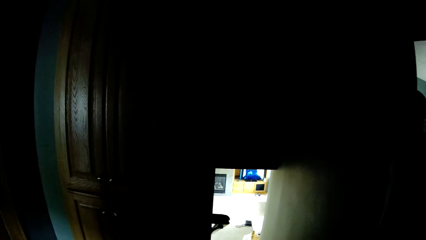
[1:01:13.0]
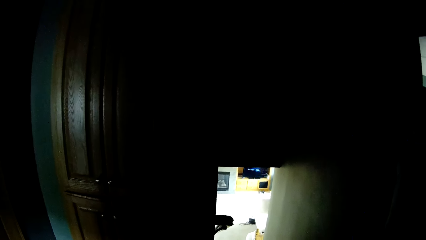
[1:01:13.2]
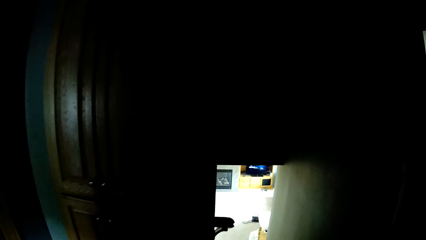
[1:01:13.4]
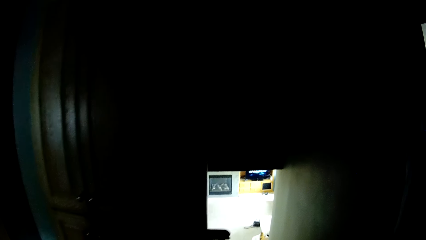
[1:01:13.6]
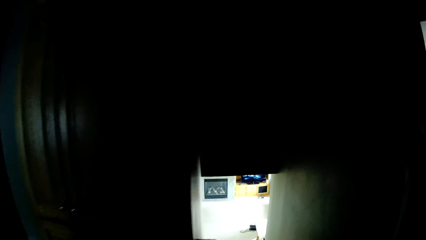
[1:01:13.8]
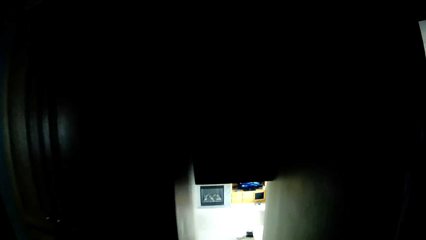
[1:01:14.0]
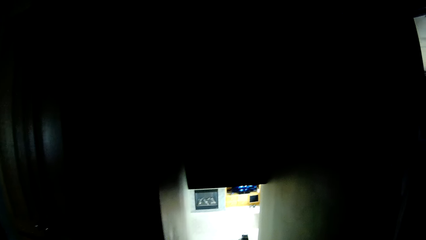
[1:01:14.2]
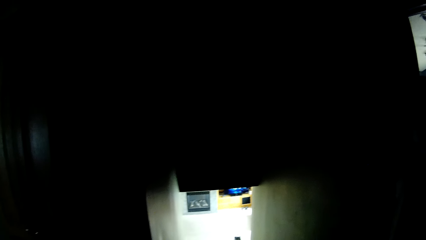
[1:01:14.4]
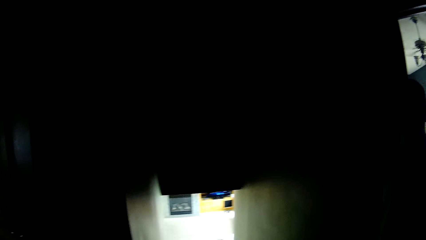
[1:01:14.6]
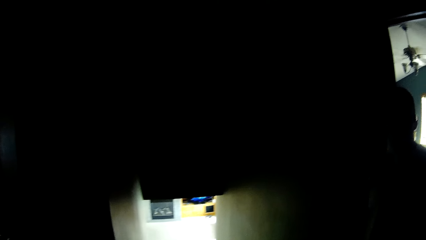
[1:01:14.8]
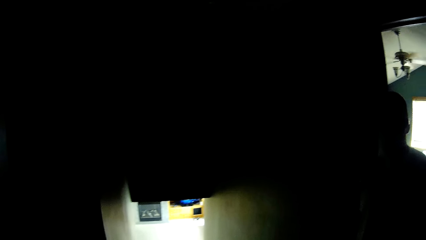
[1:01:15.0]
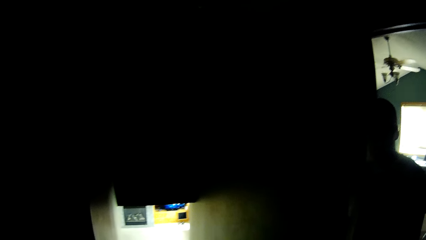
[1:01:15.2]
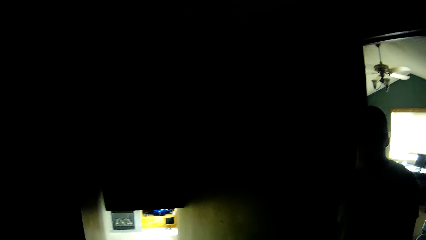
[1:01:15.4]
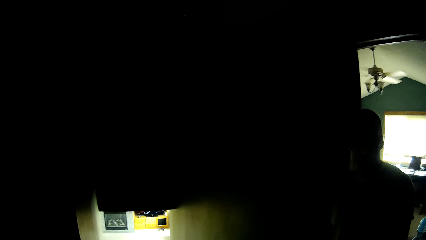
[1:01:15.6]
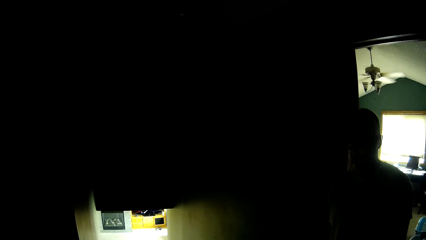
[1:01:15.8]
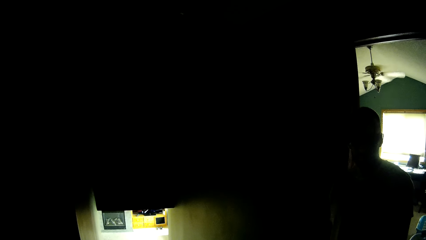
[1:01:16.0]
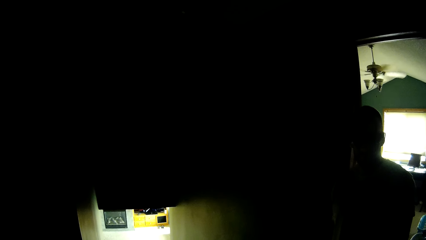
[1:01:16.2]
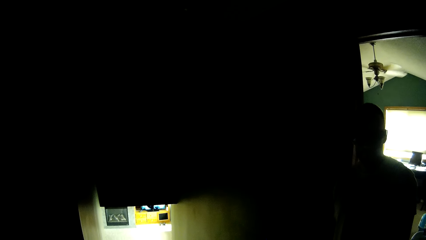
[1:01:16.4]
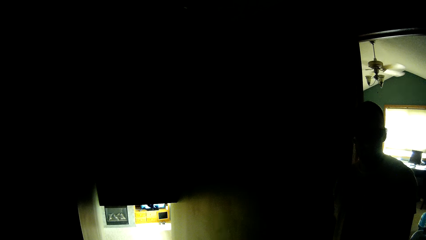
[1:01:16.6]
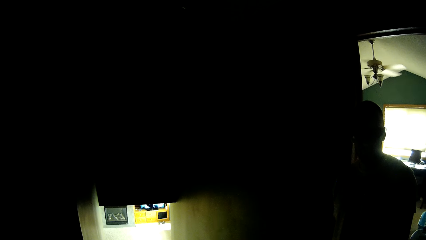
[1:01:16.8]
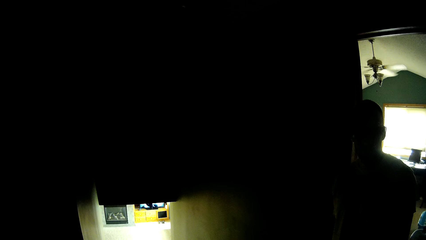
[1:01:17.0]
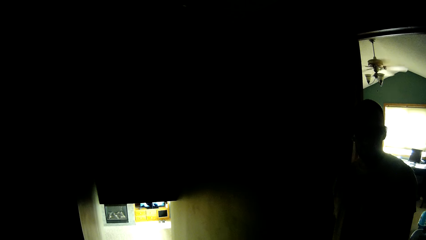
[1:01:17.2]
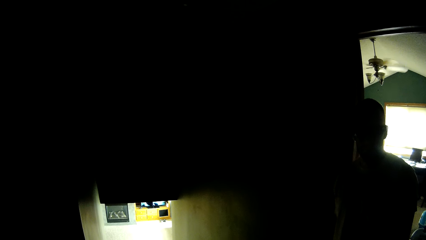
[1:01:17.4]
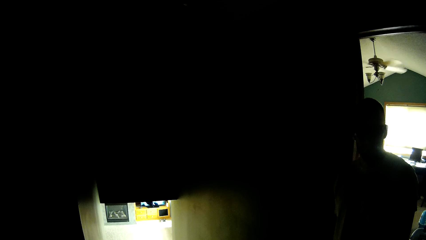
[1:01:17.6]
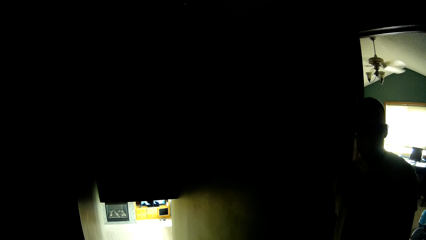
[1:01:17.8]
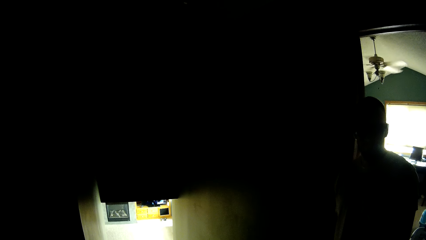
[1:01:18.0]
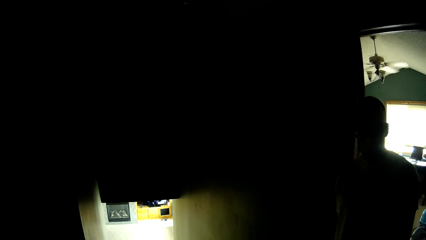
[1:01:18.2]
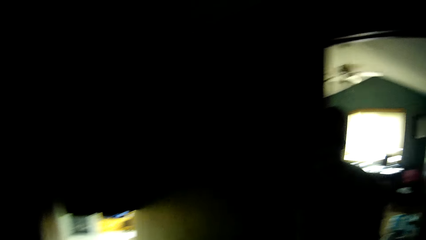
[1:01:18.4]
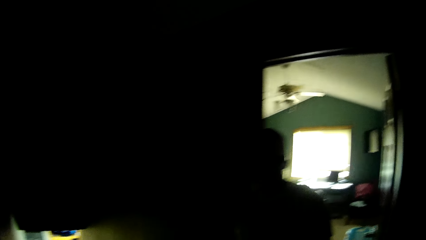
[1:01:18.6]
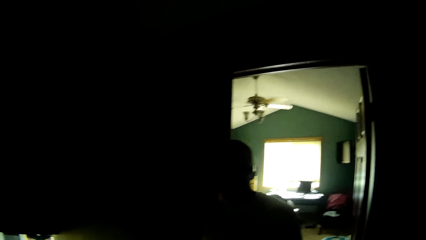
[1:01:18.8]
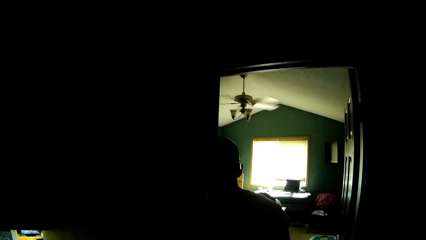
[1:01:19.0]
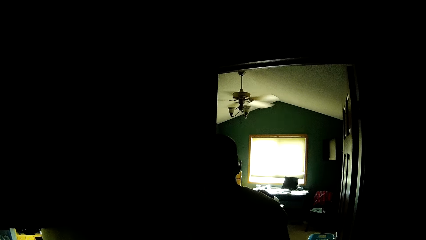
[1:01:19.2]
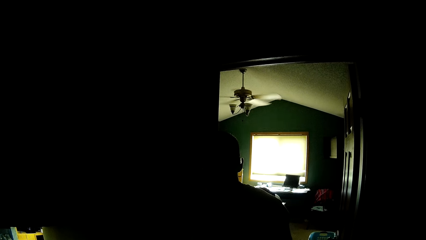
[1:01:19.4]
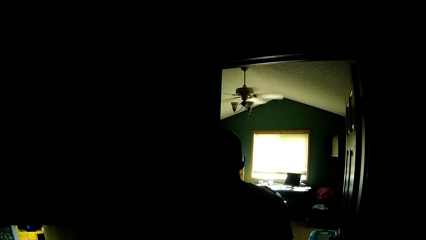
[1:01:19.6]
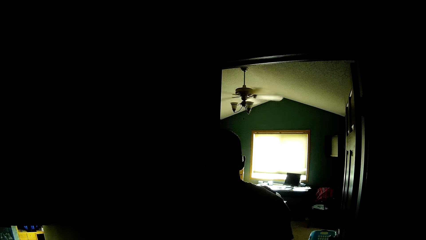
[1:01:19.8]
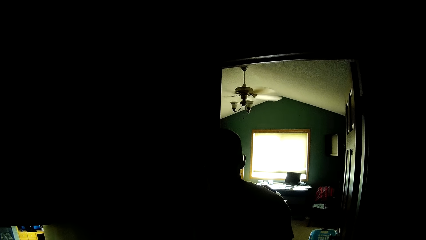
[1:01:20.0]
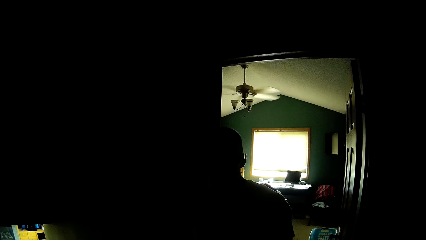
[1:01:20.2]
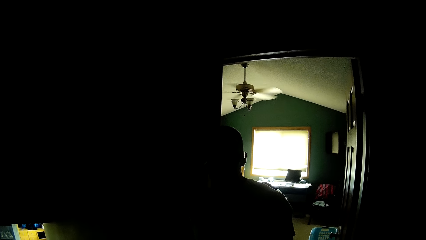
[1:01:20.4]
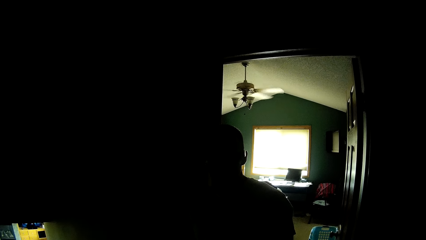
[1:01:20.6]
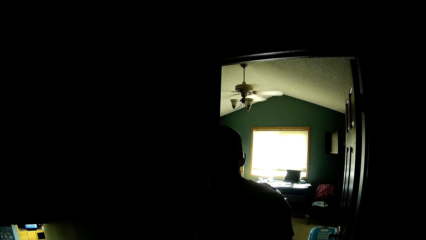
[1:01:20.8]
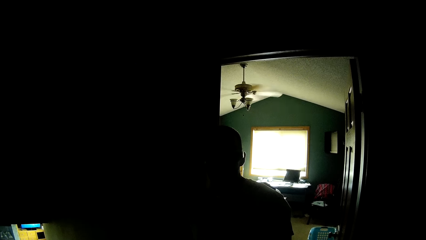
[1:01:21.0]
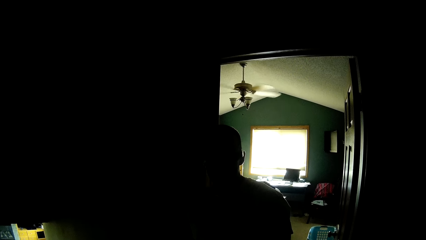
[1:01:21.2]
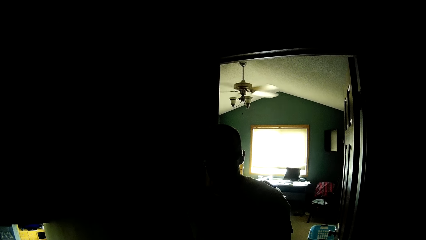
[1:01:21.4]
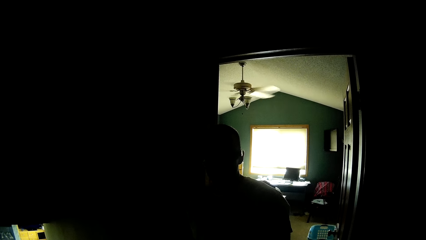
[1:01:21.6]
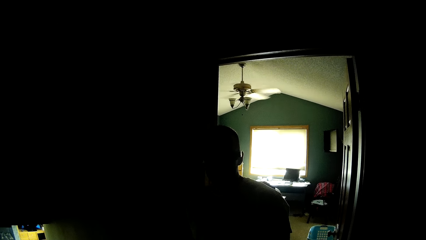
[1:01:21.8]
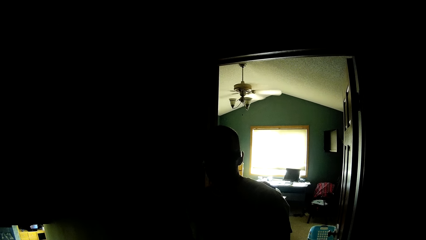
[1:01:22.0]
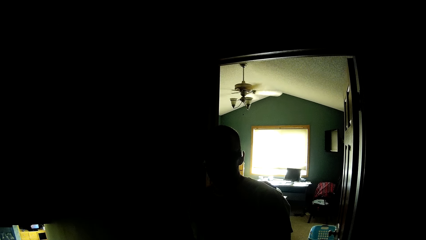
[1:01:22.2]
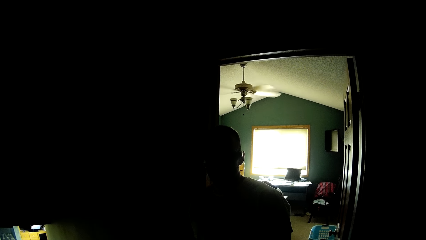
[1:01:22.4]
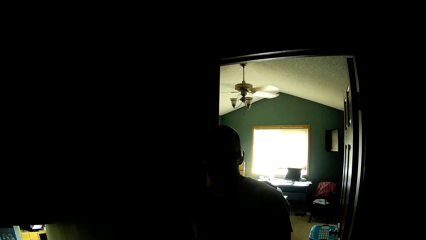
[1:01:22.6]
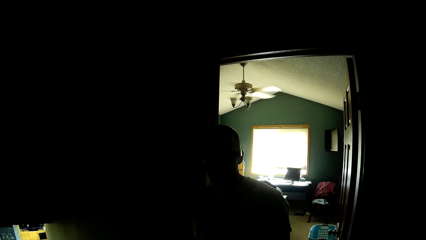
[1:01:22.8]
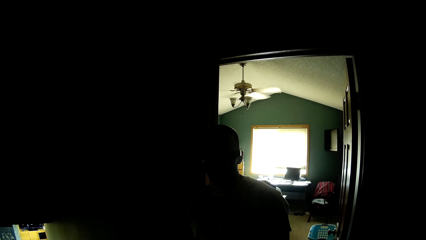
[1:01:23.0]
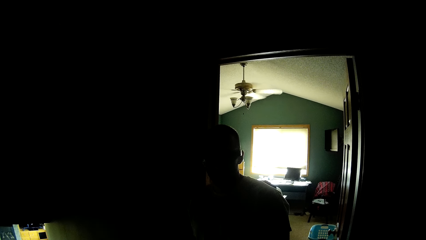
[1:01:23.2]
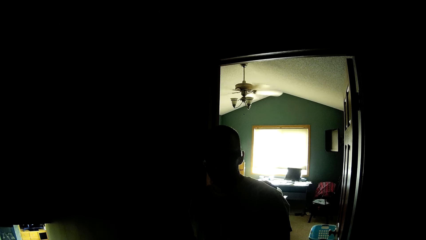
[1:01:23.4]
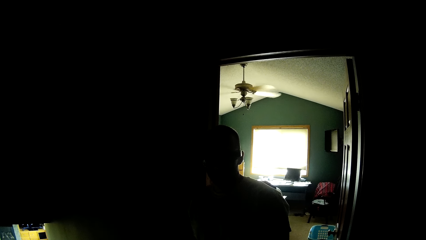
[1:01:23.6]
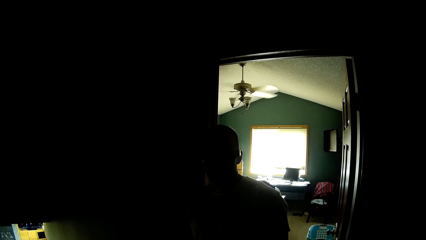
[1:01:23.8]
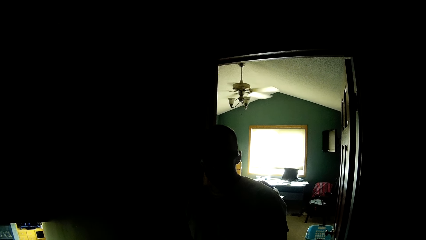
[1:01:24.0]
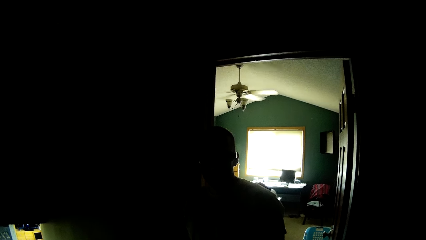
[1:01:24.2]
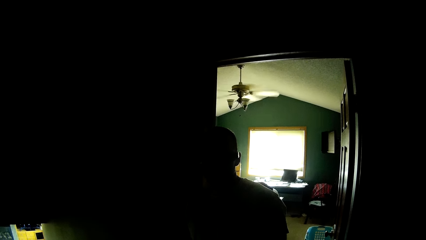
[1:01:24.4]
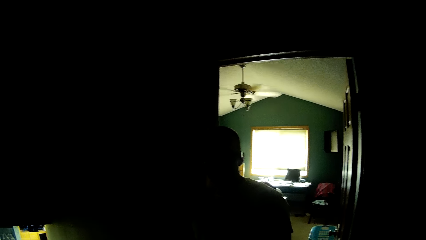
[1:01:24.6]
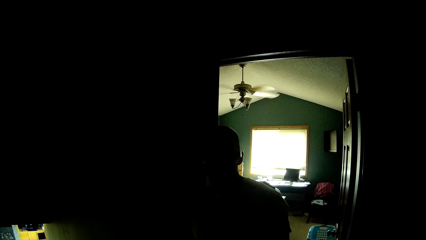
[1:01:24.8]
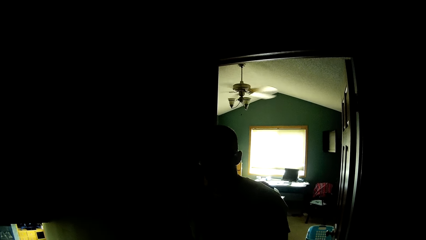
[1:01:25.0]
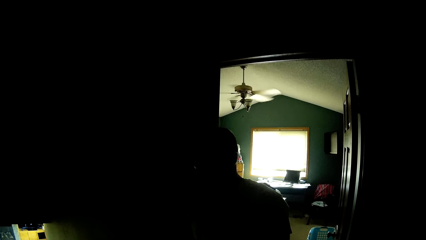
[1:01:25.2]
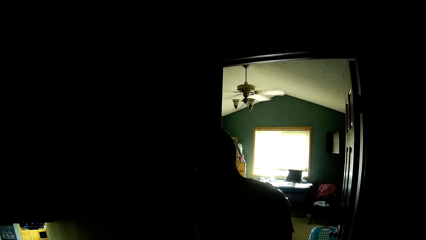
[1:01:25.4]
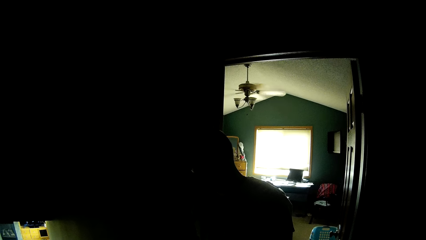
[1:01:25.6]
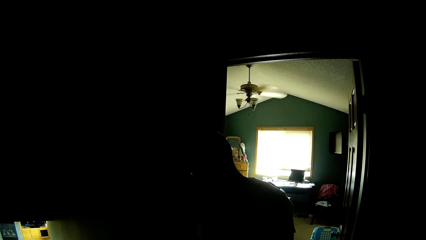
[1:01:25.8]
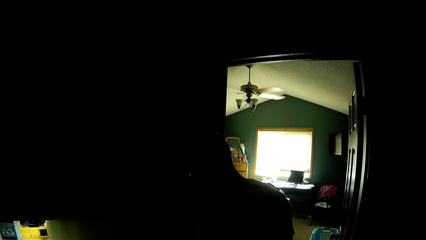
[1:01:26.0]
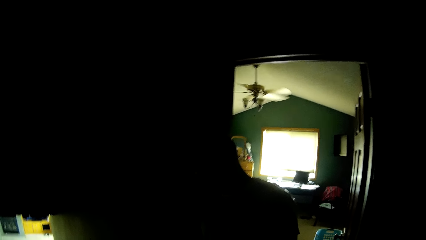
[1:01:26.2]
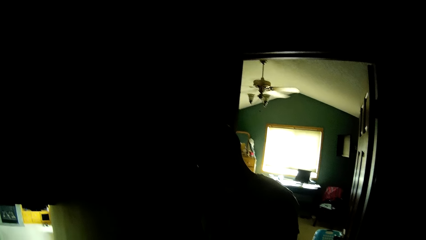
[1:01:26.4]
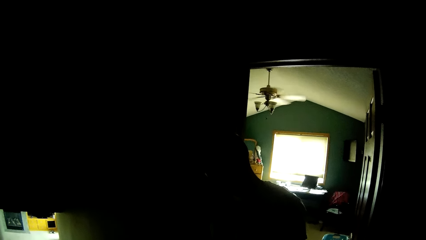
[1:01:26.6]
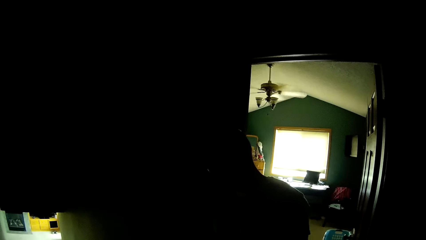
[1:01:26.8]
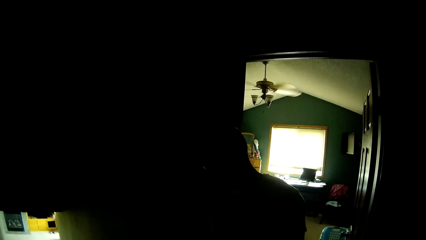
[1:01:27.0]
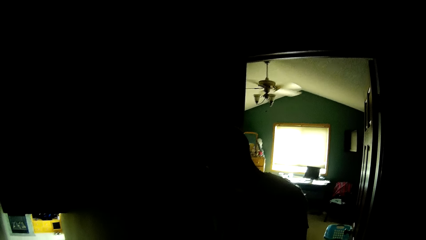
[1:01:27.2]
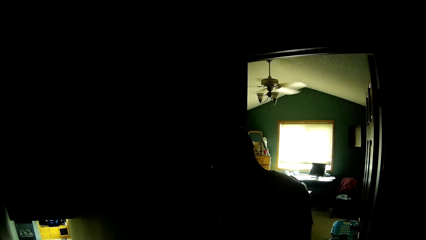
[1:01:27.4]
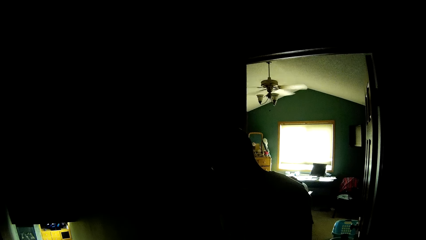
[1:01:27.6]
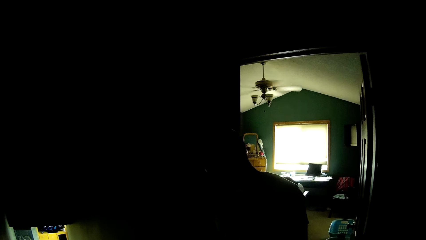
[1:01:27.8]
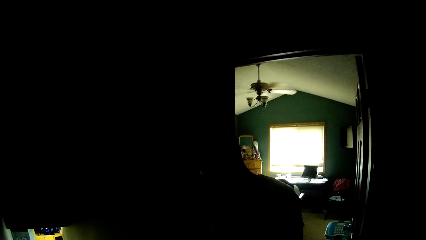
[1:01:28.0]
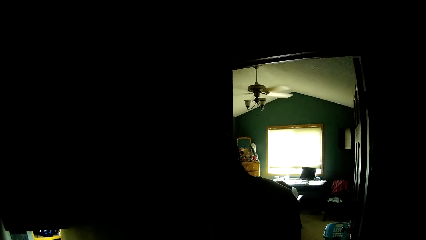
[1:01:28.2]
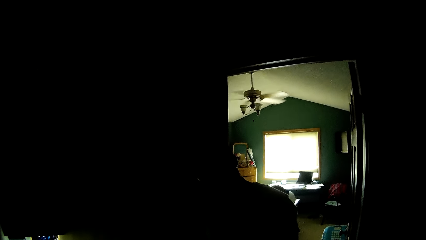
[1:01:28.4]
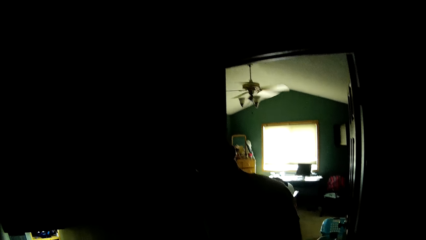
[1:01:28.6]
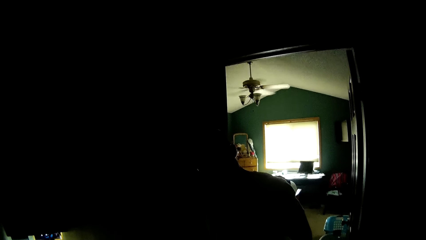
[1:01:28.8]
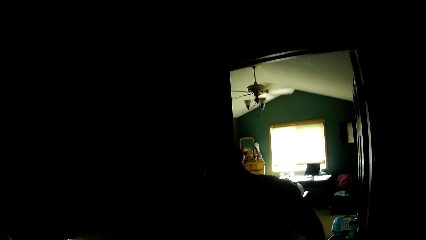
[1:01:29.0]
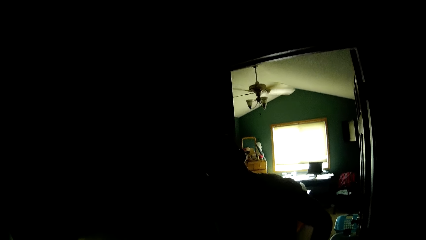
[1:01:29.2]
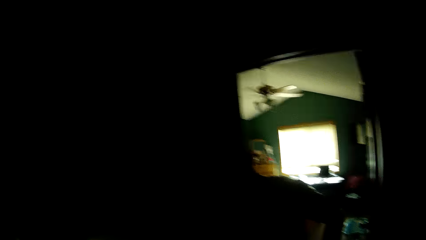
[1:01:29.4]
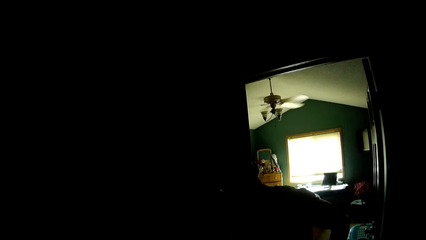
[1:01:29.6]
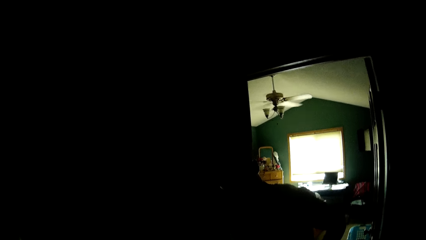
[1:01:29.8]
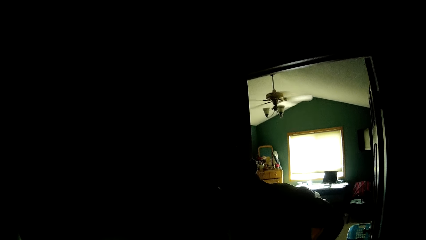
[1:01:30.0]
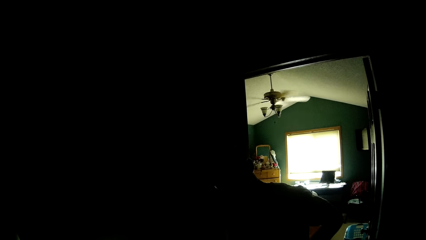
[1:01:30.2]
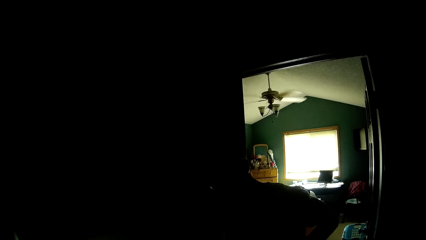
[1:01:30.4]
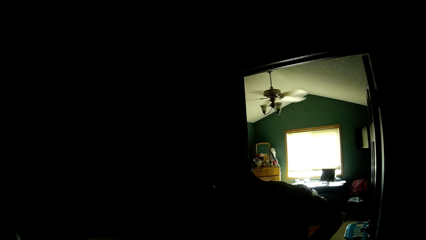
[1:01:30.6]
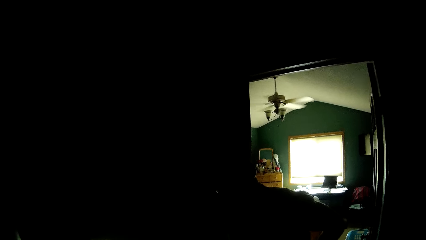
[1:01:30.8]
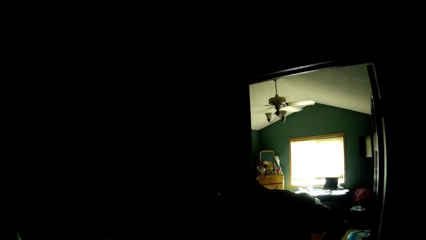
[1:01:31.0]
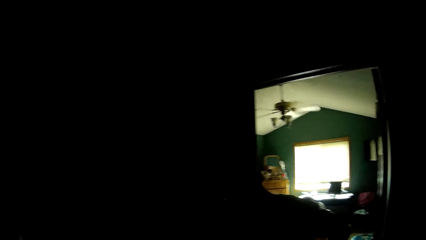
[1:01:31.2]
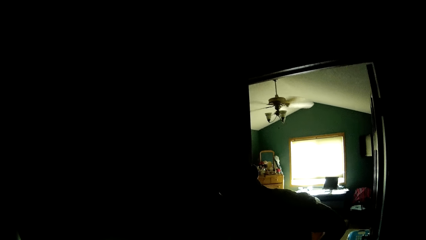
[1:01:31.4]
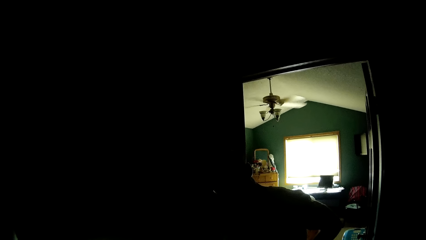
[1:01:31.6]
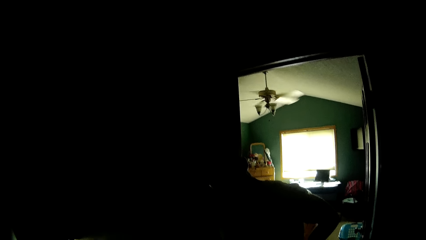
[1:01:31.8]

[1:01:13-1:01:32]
The camera wearer stares at a man. They stare at the ceiling fan. They talk to the man.
